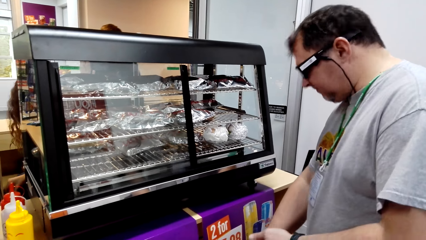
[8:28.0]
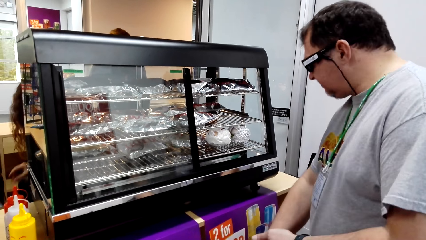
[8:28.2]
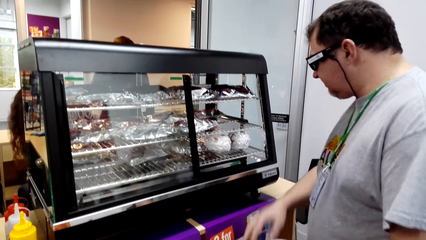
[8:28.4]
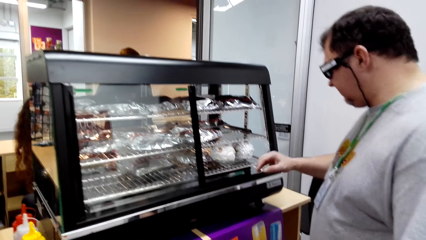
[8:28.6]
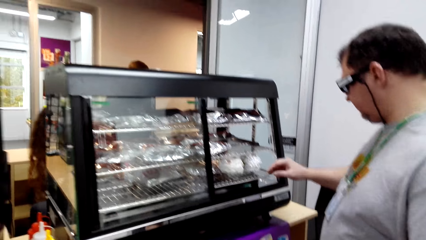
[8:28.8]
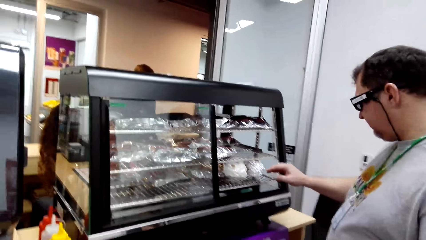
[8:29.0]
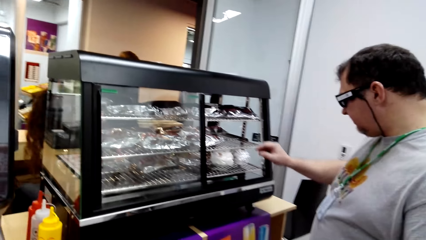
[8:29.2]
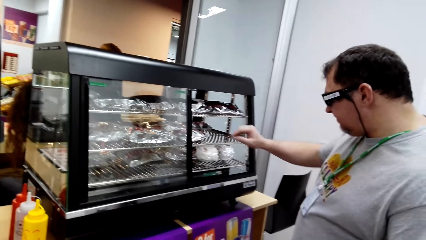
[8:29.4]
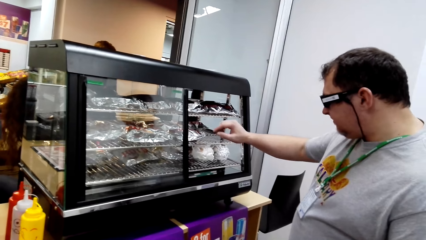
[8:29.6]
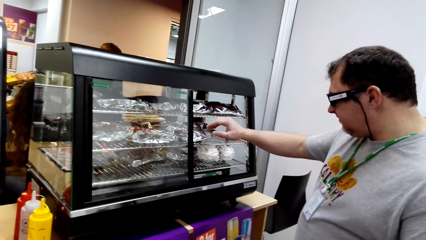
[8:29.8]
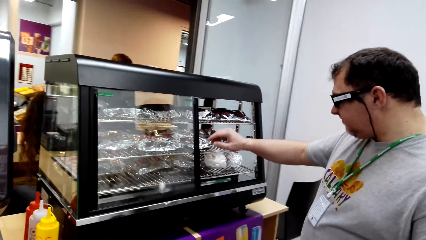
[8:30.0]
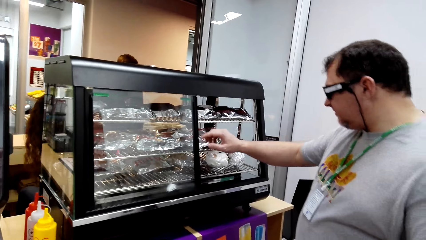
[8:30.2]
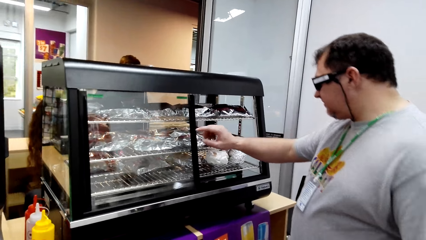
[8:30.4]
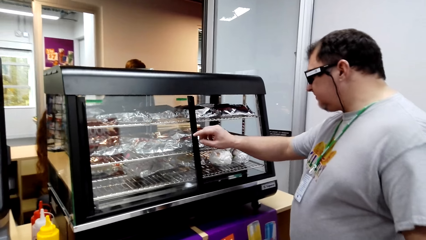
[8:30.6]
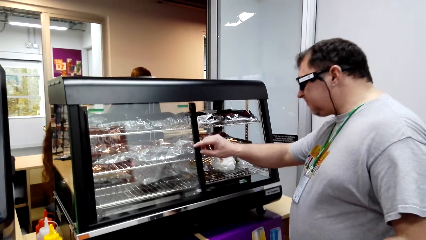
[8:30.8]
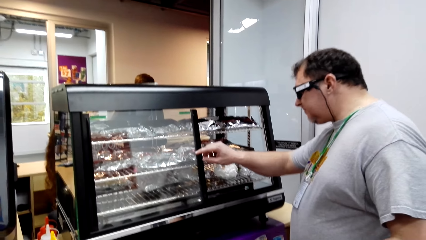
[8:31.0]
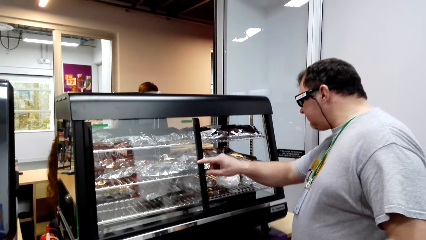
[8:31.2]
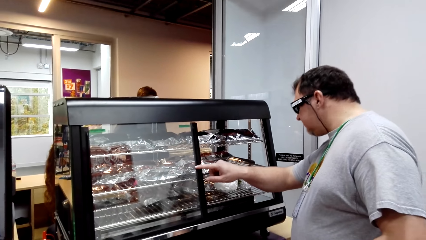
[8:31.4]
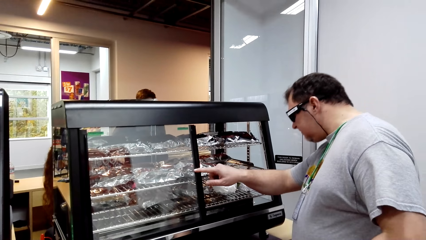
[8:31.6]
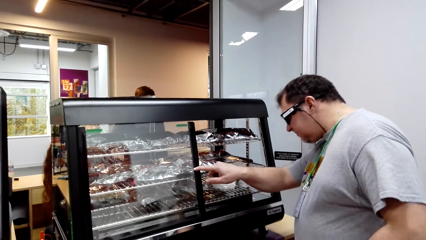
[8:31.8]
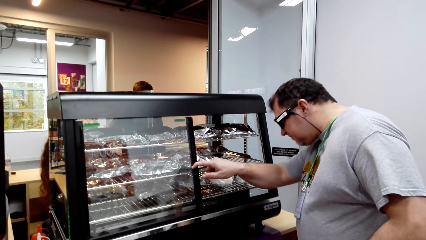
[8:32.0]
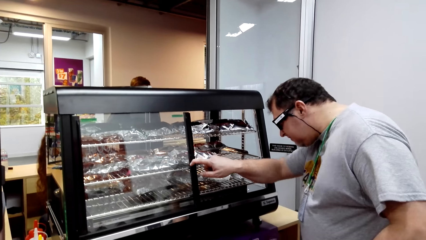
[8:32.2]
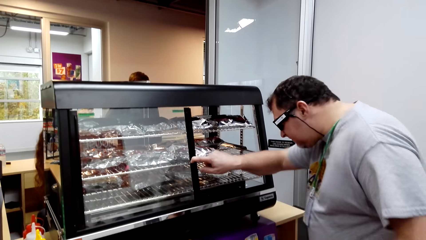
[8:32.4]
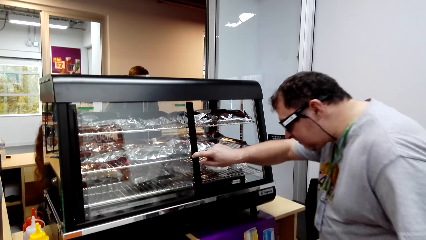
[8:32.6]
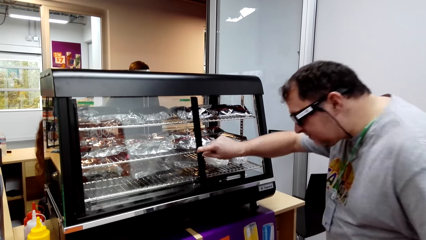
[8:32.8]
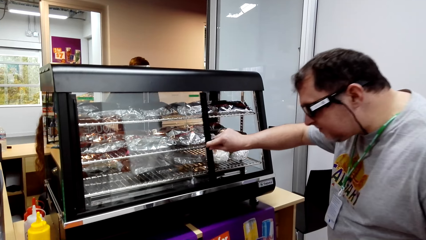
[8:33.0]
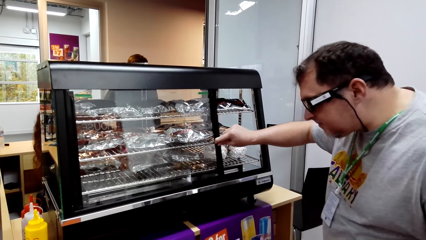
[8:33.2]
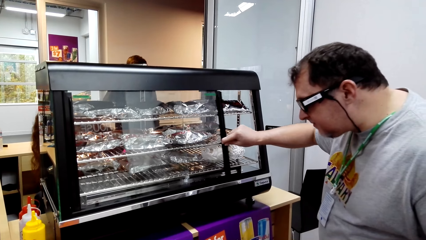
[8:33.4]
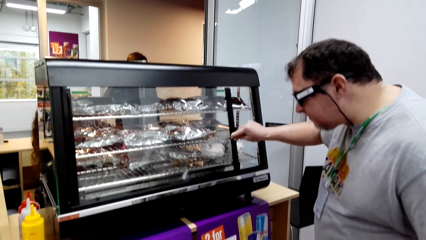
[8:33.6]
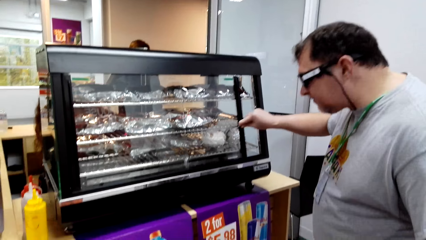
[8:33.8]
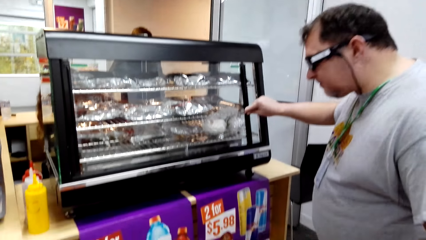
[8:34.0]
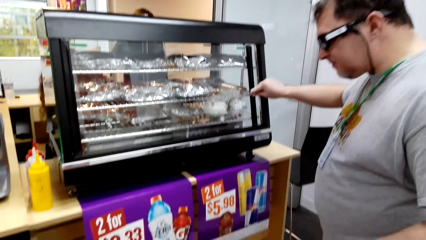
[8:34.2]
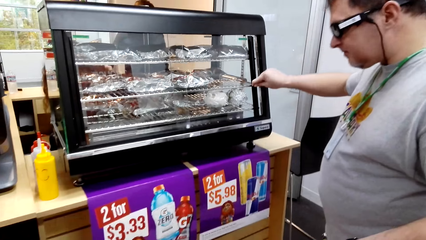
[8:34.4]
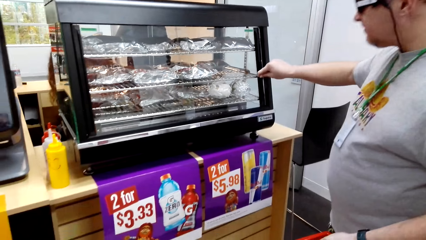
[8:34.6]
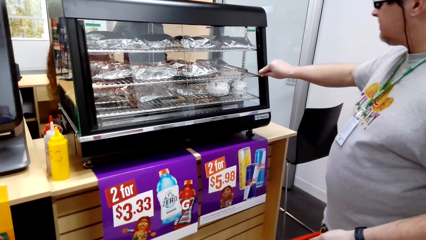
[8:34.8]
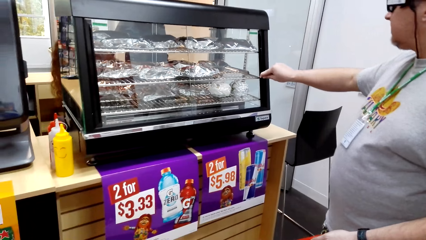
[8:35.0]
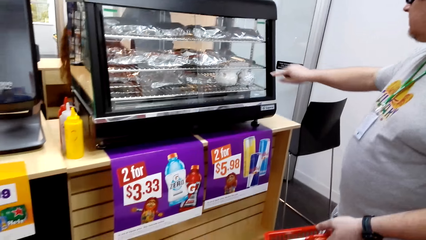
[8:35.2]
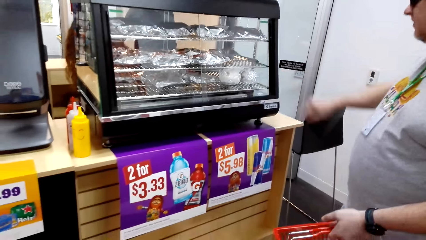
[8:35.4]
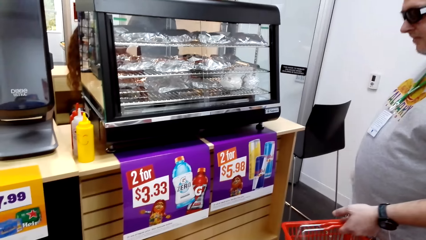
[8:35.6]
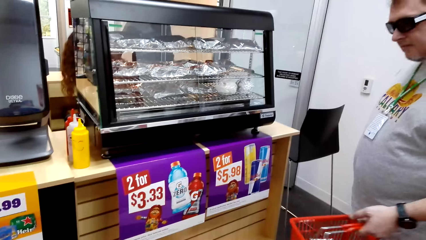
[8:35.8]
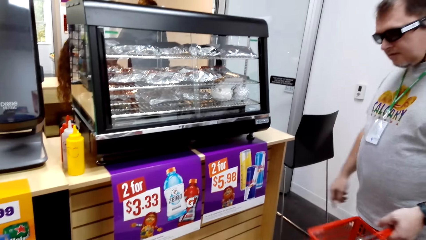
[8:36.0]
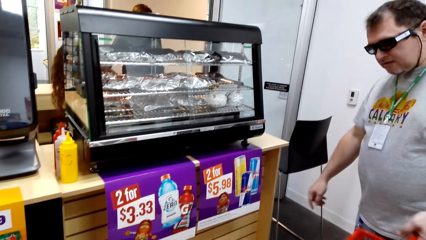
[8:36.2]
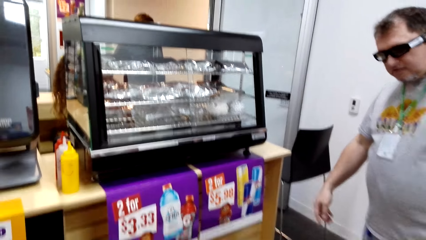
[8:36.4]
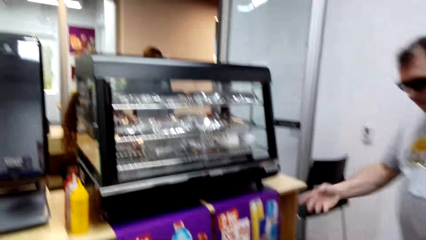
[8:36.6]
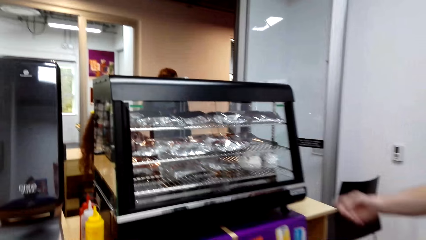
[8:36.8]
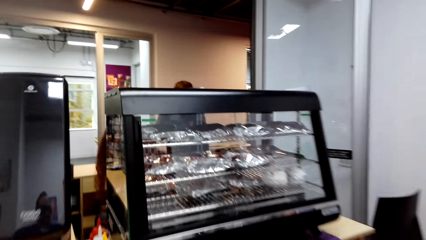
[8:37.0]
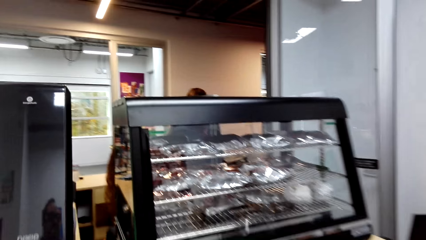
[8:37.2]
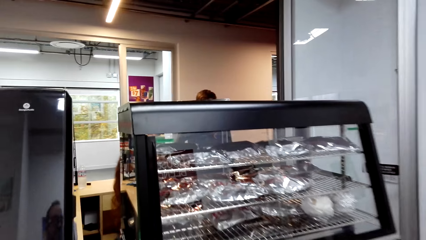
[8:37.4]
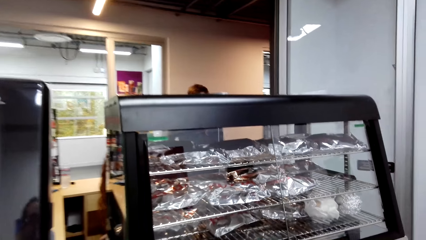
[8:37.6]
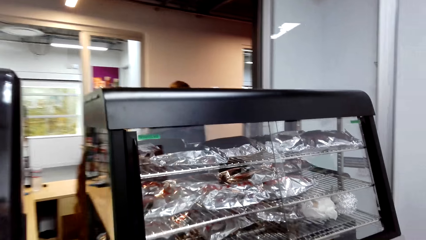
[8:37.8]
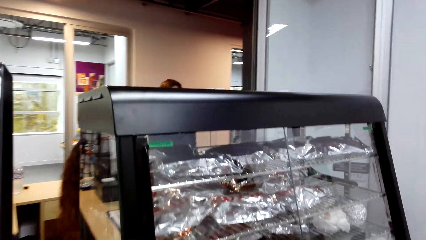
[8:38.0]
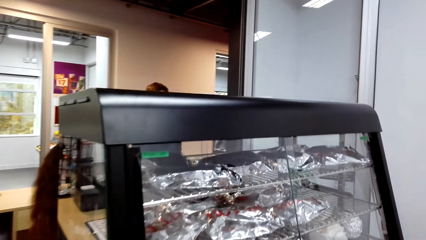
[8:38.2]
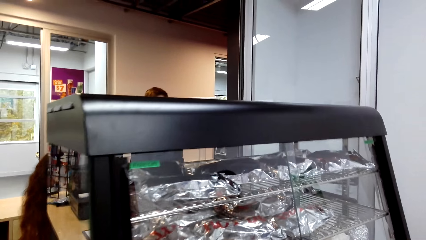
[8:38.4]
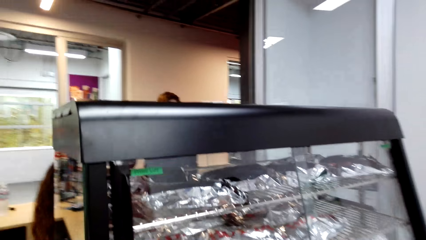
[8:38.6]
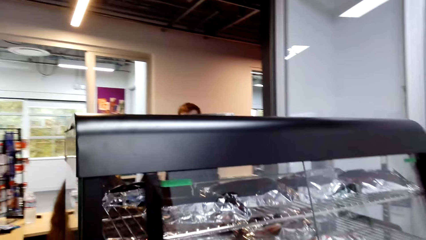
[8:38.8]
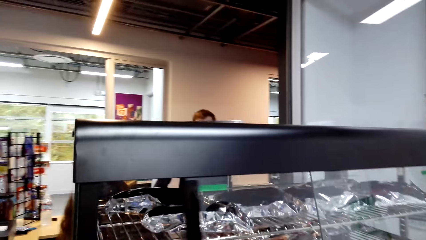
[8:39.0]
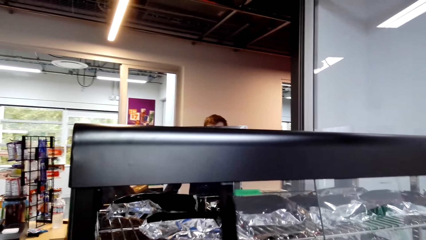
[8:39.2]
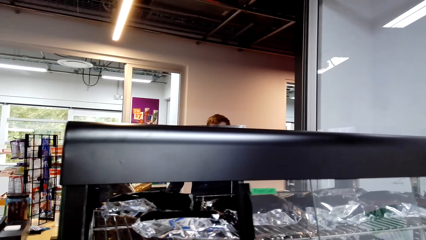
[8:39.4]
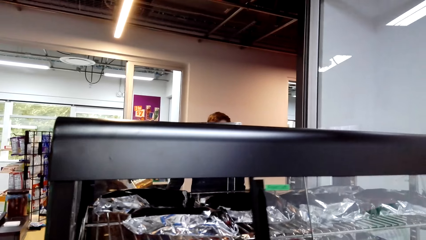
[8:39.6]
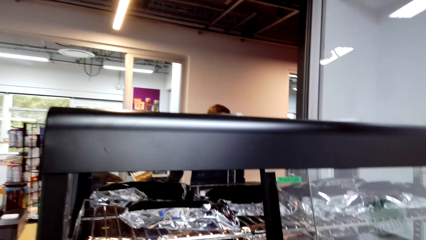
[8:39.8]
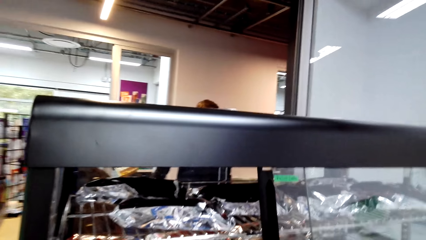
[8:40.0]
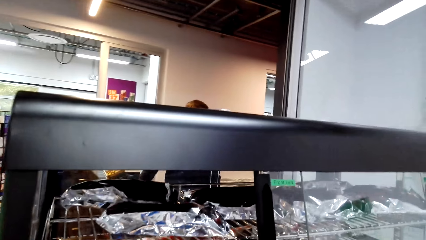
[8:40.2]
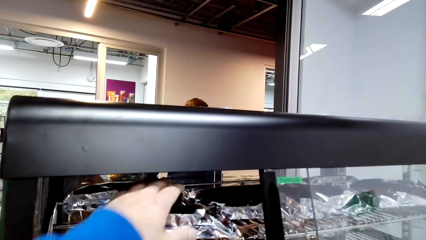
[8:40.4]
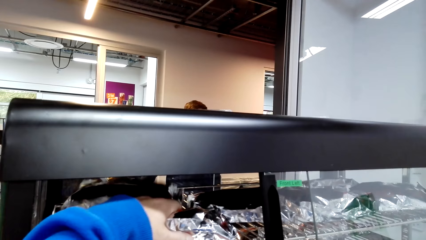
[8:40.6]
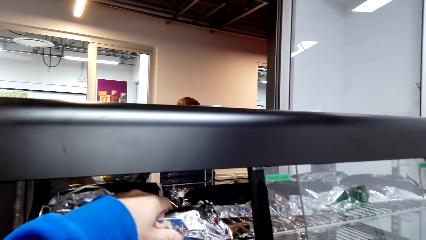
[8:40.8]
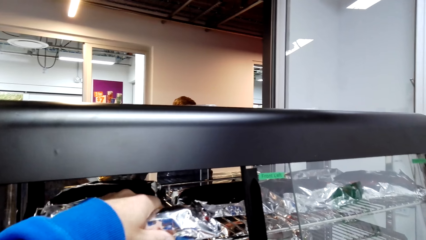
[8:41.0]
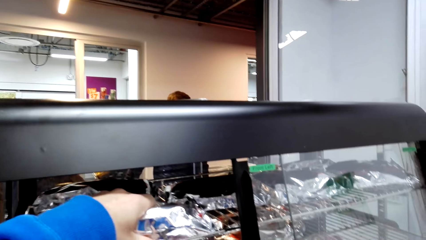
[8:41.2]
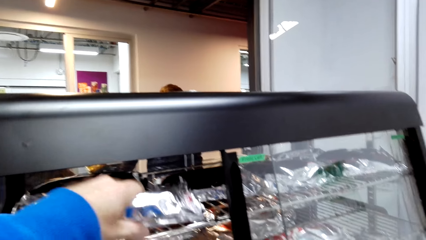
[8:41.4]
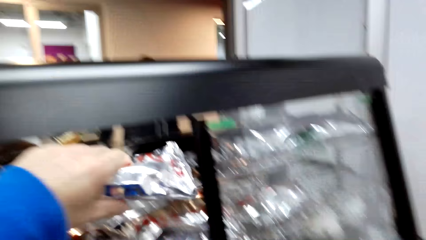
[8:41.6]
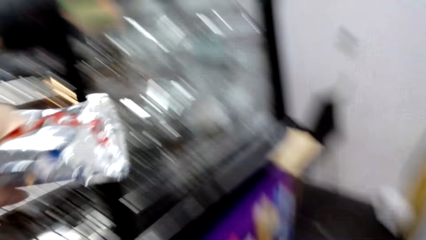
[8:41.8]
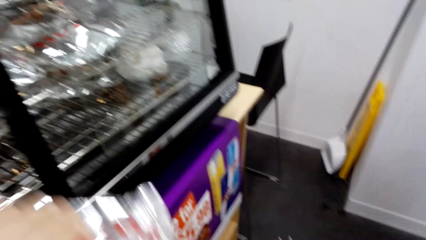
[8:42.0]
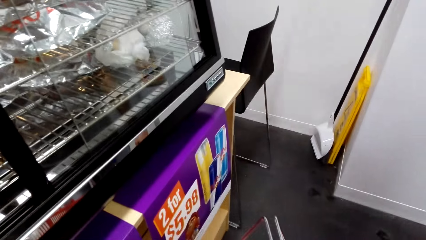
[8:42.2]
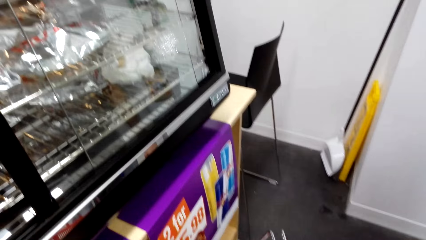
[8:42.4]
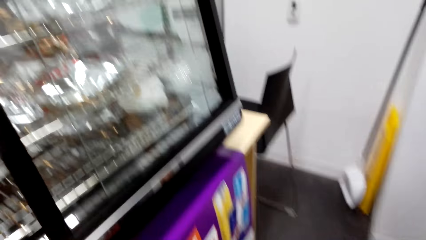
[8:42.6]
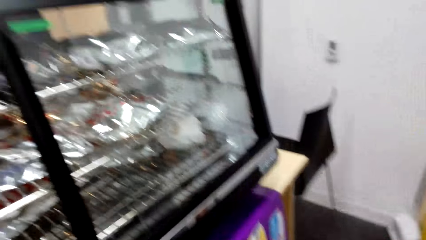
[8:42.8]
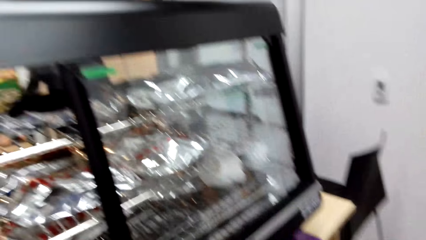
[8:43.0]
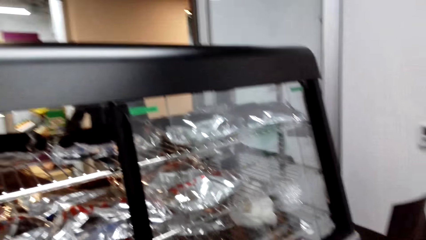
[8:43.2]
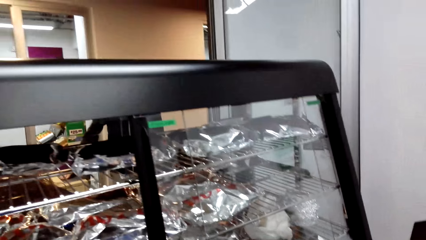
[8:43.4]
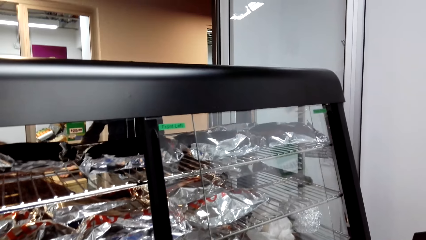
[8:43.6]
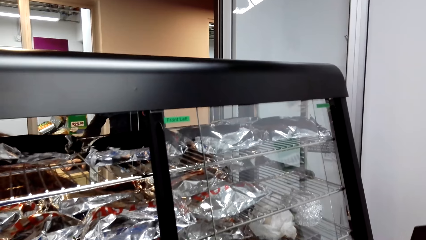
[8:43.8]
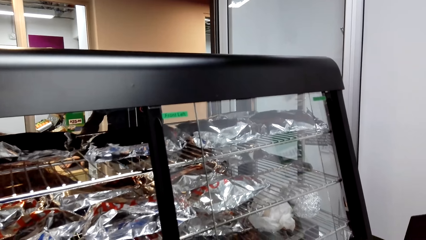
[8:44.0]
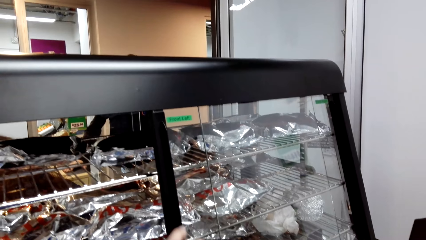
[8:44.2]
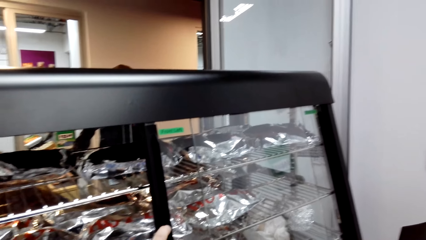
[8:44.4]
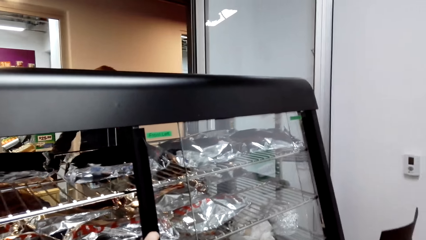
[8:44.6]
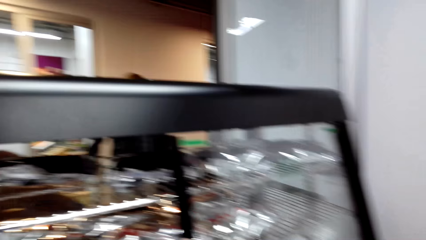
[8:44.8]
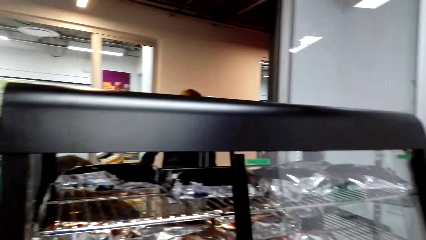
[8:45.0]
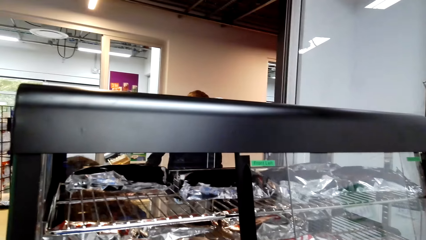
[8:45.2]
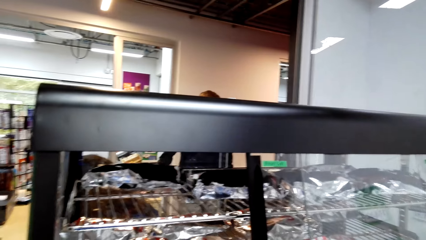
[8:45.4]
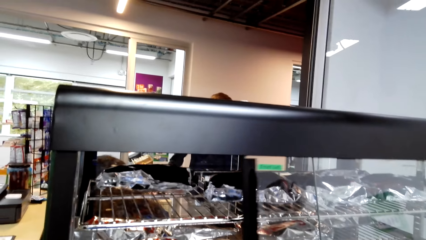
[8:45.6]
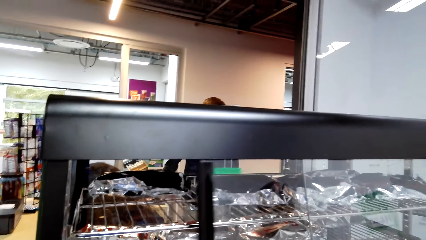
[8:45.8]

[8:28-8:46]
A man picks something from the showcase bread display and puts something in the shopping basket. The man closes the showcase bread display. The camera wearer opens the showcase bread display. They push the glass. They pick paper from the showcase bread display. They put the paper in the shopping basket.
